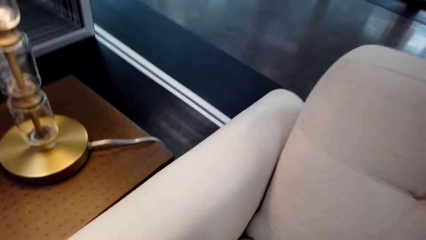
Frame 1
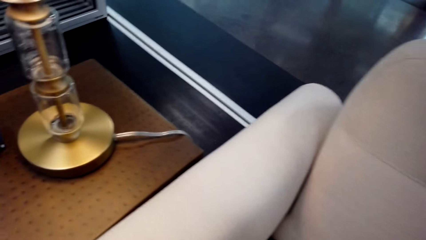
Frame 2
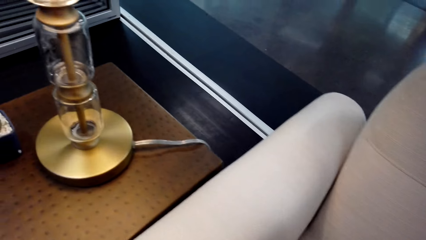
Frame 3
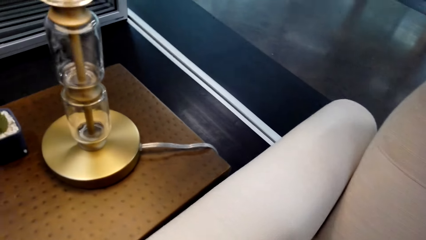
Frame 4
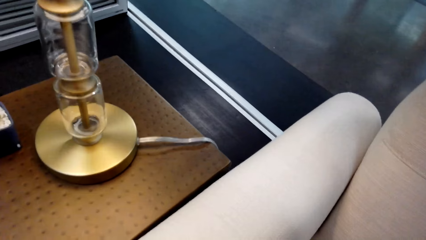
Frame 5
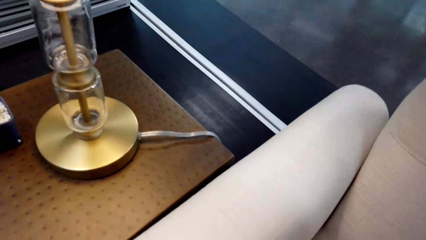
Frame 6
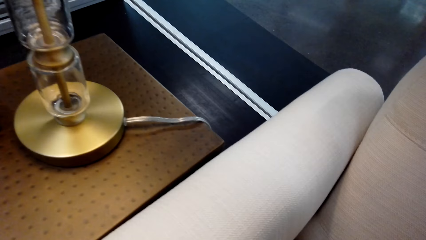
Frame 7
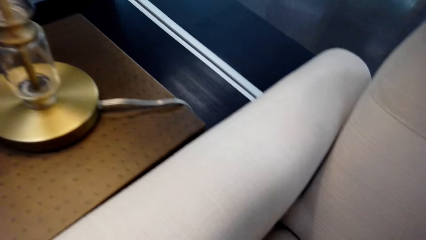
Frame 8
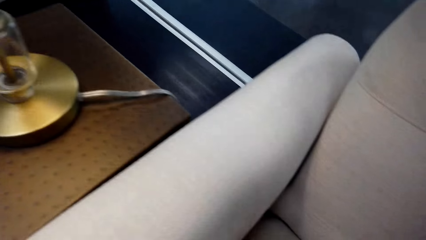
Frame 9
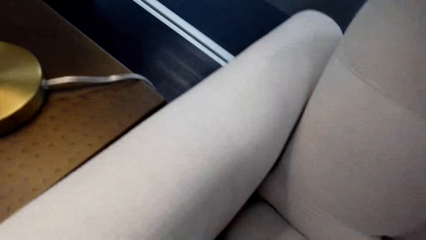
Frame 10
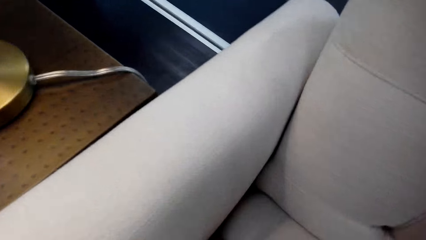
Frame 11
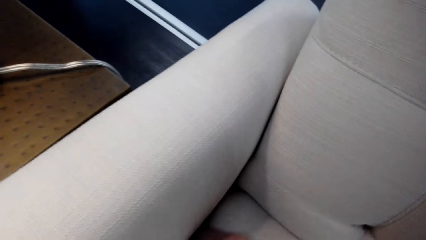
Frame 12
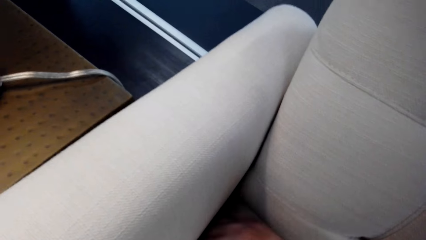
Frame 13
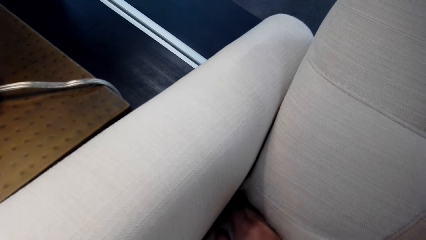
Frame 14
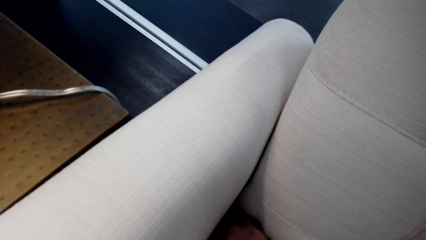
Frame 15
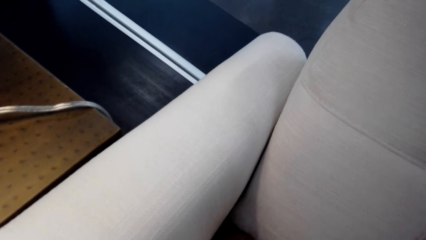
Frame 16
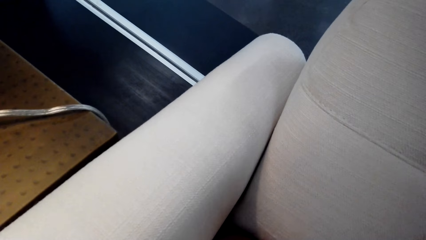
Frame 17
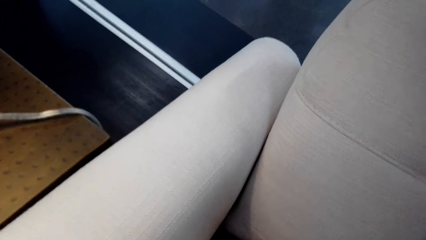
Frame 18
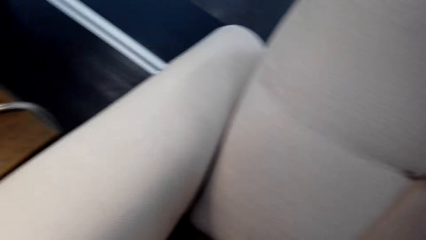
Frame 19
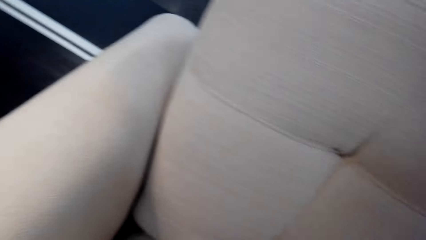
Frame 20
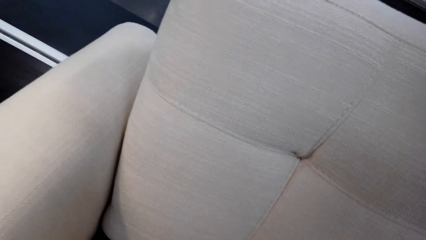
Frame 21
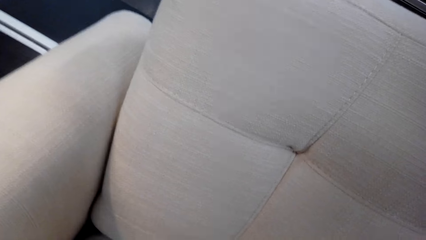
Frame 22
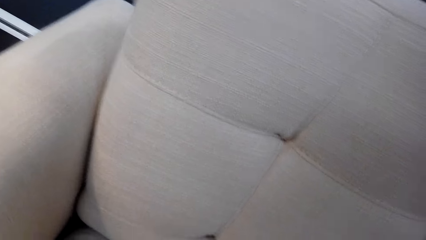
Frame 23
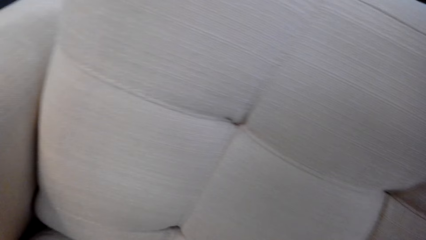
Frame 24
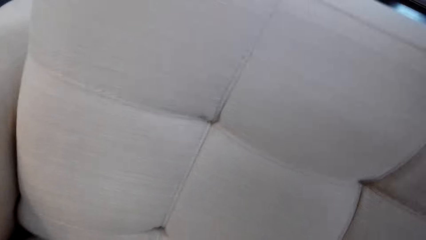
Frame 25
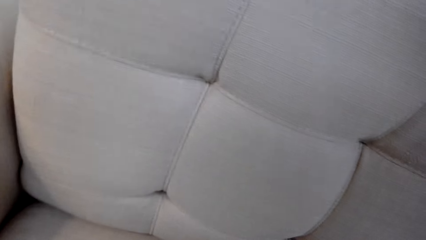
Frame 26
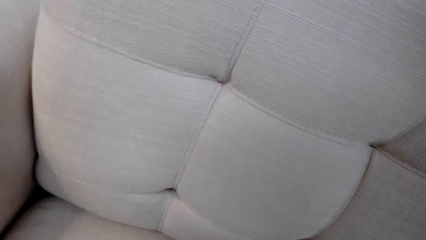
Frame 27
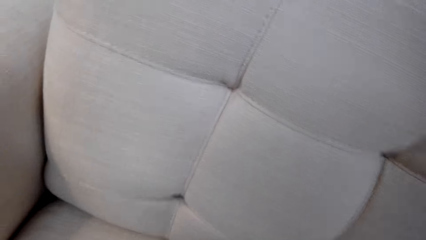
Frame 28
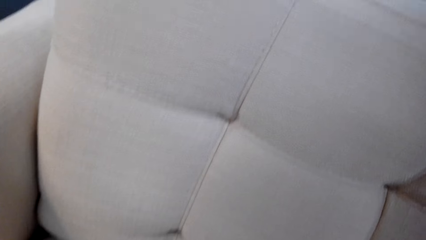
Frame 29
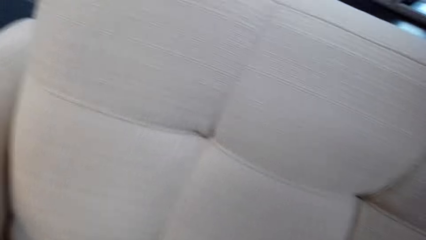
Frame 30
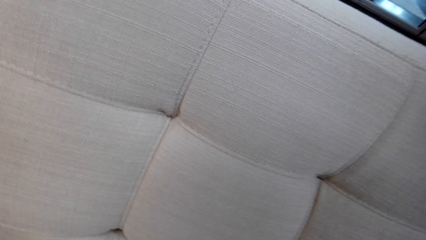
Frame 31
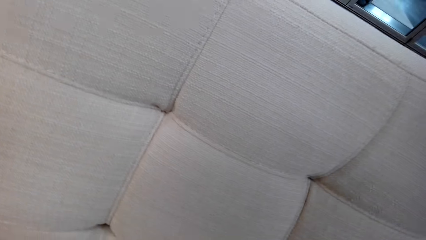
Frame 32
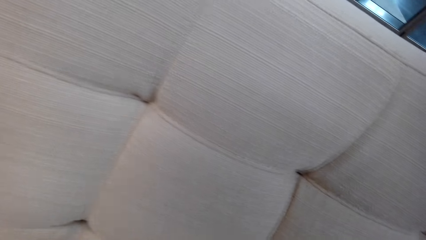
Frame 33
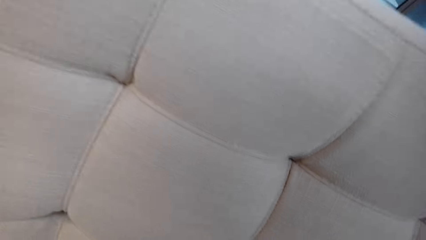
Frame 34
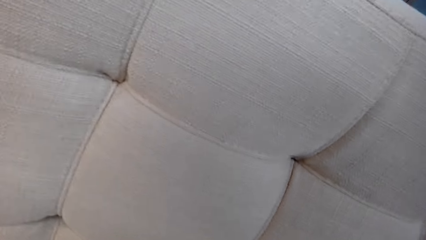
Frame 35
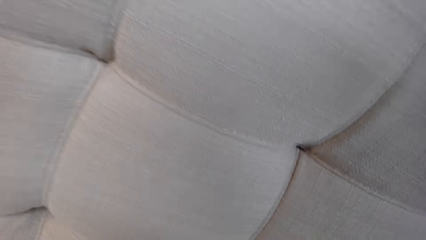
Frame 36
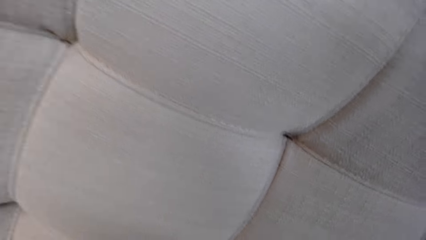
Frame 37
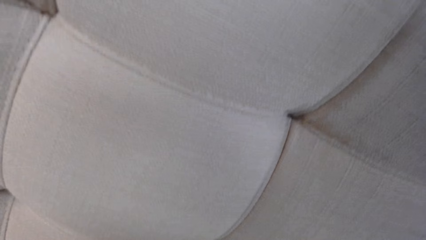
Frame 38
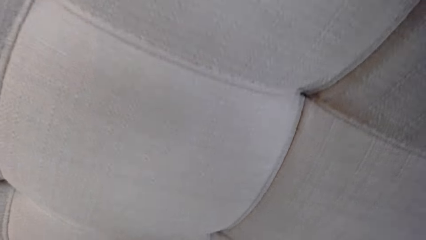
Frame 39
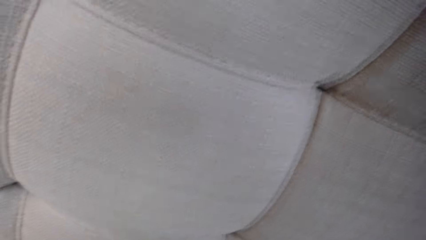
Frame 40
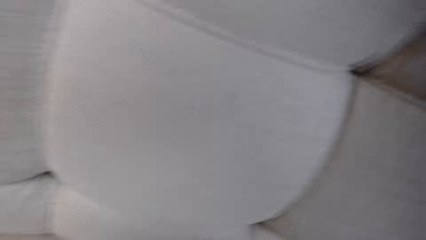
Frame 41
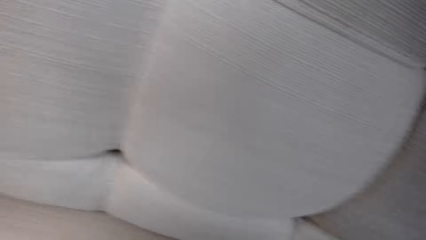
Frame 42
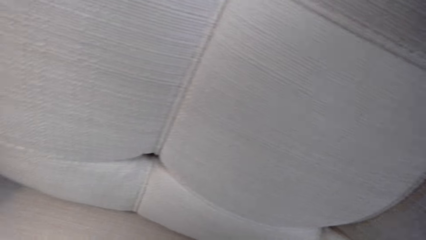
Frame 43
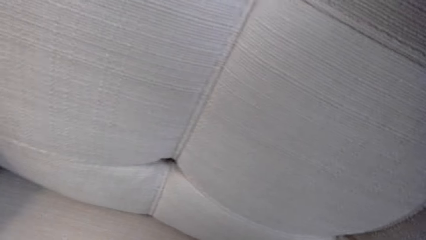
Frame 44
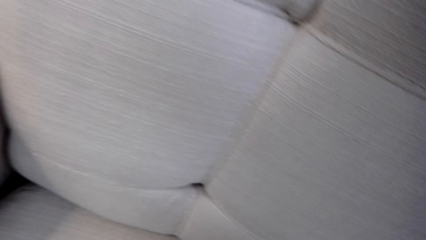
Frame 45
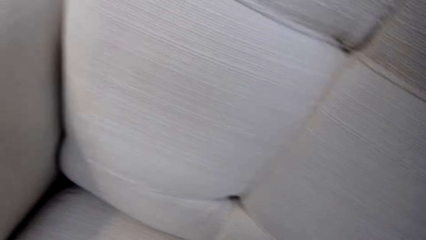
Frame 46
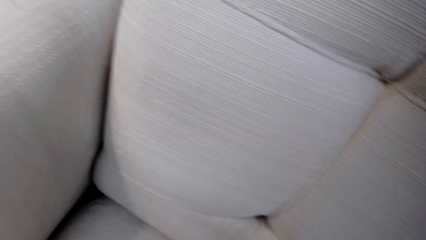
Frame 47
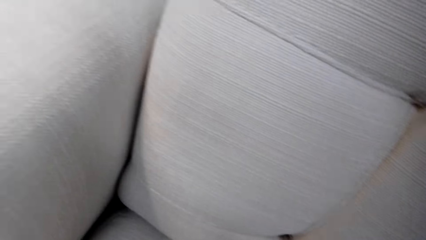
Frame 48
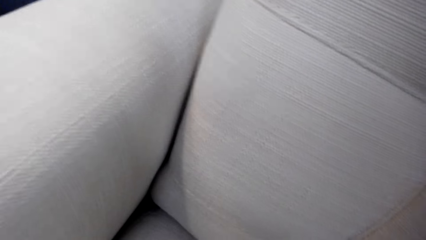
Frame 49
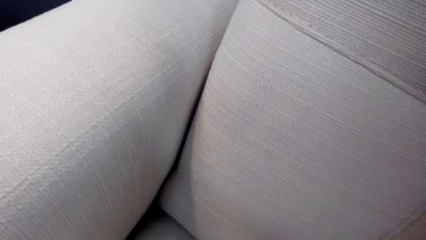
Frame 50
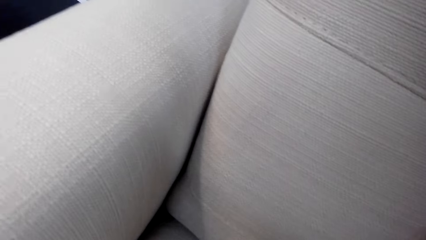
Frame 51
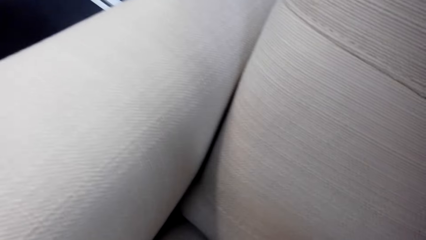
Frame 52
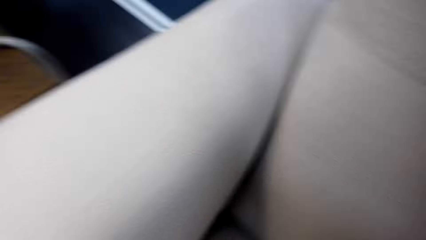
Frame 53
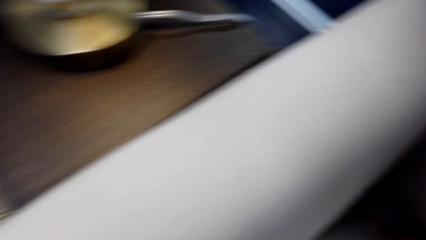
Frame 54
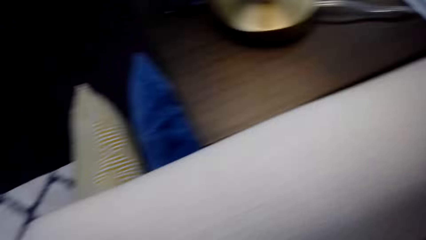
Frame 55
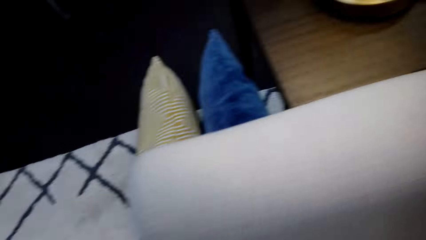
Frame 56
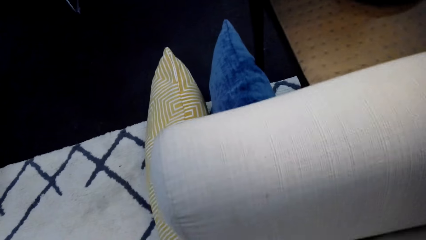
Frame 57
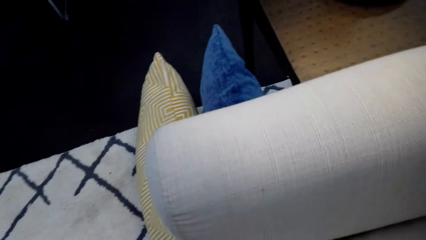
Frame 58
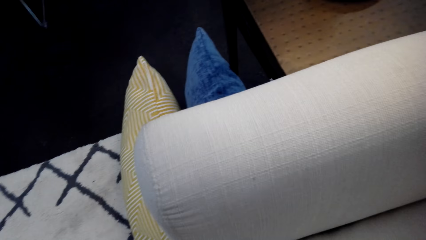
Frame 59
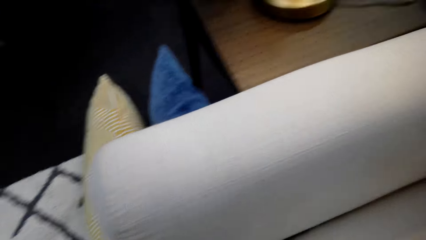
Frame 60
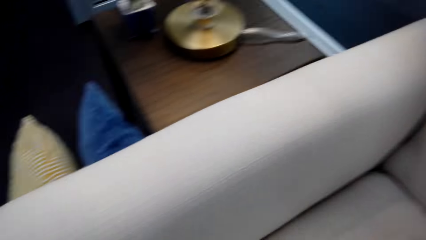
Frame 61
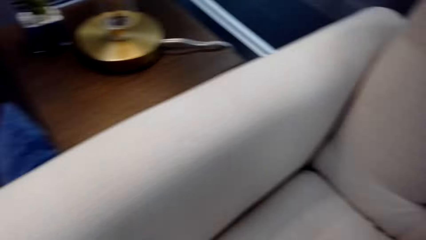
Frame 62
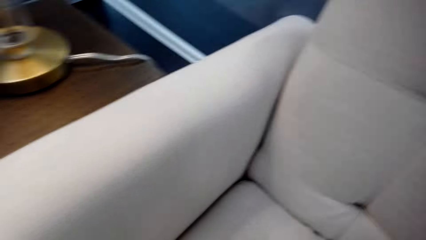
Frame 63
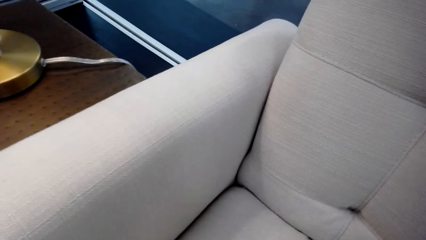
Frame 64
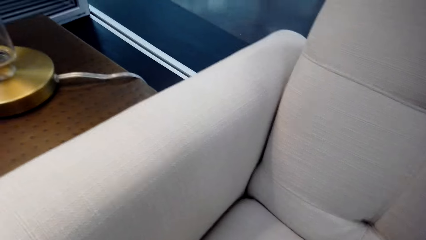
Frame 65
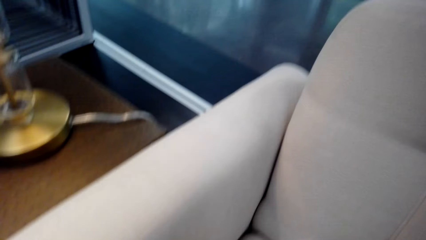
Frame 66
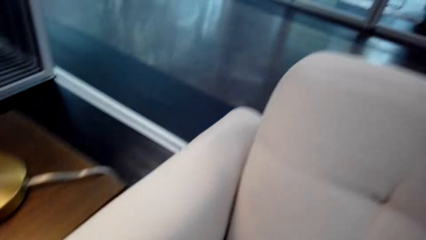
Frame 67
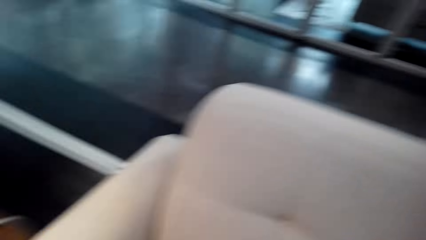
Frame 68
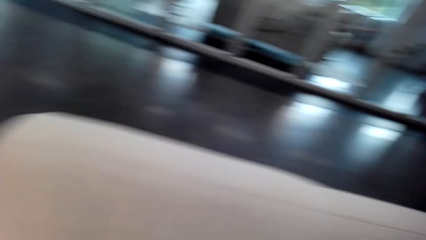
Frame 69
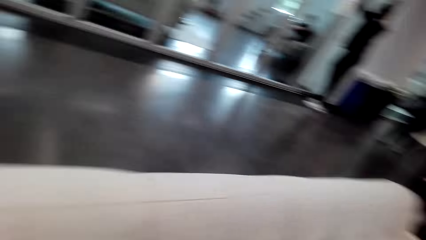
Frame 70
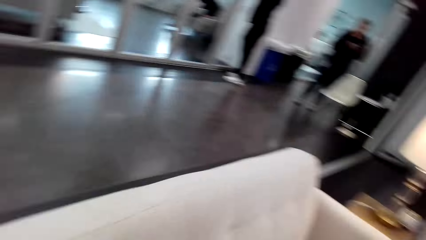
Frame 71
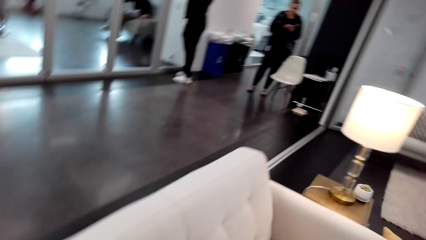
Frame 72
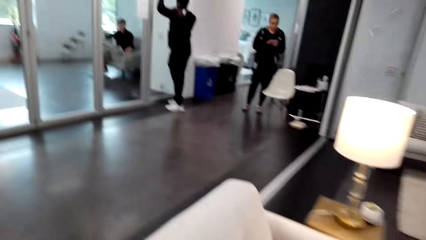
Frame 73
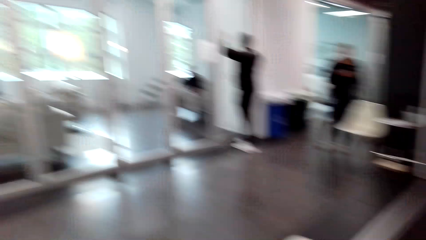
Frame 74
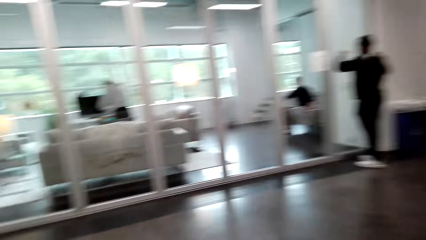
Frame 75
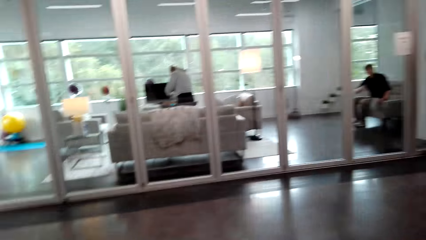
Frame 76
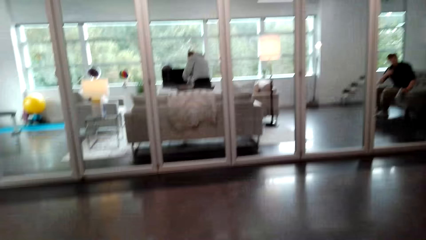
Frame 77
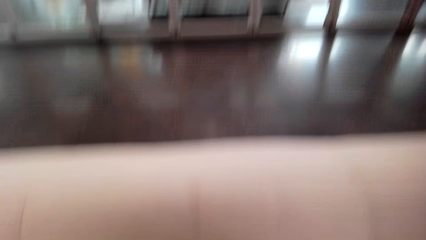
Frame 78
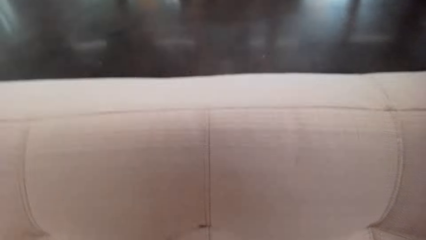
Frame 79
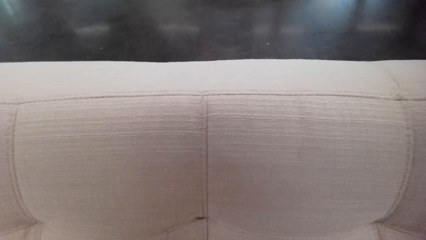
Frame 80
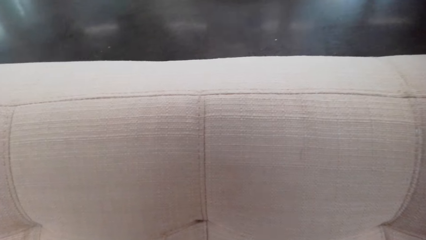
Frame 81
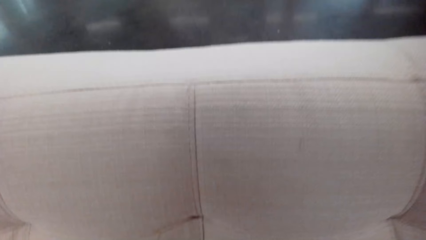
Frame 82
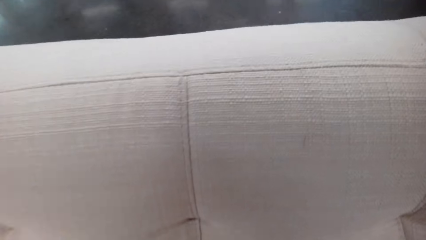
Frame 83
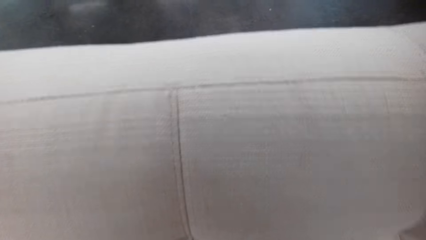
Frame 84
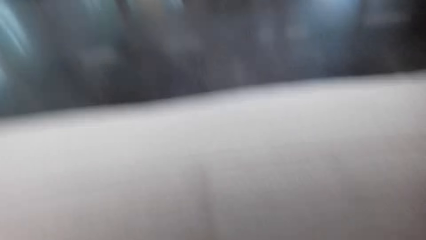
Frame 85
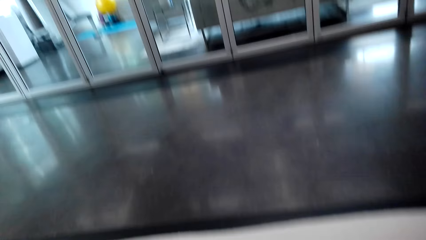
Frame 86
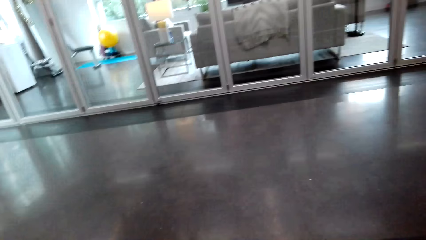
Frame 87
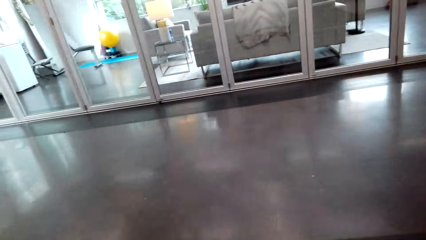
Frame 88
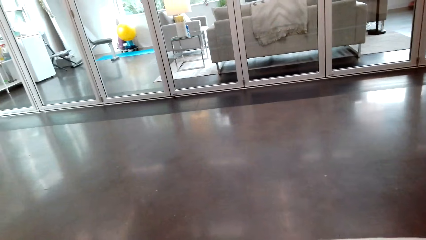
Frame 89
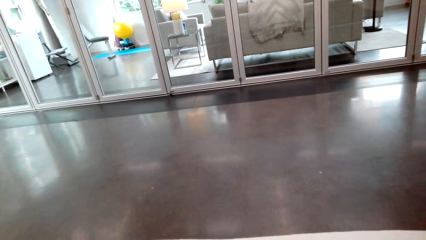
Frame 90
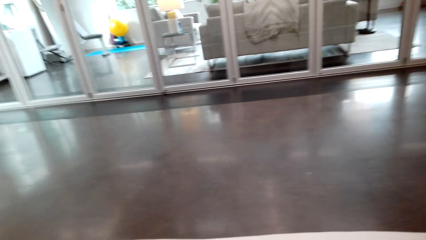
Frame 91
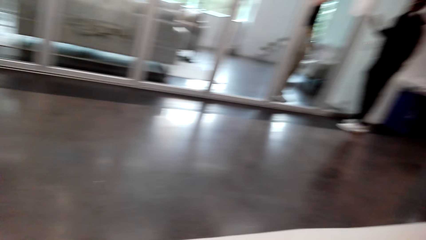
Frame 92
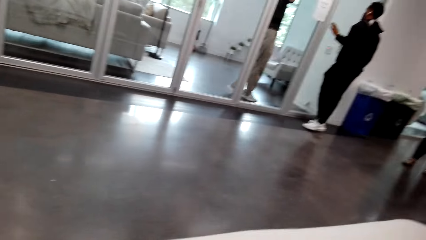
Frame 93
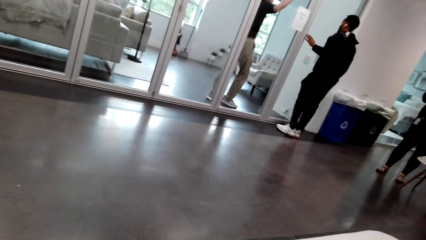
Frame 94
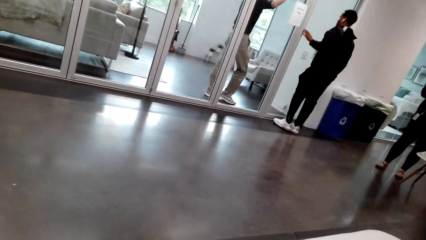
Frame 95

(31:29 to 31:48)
The camera wearer puts his hand in the corner of a sofa. He looks around.
